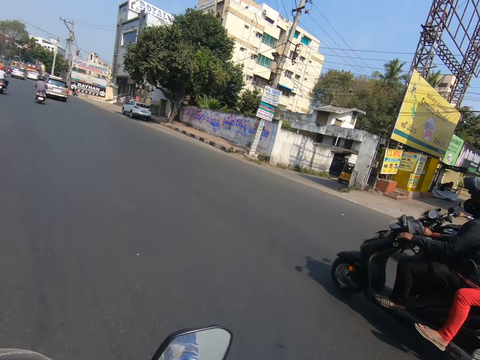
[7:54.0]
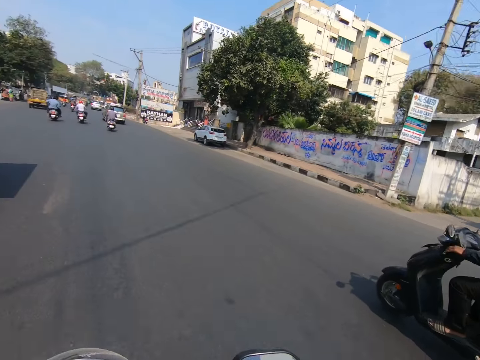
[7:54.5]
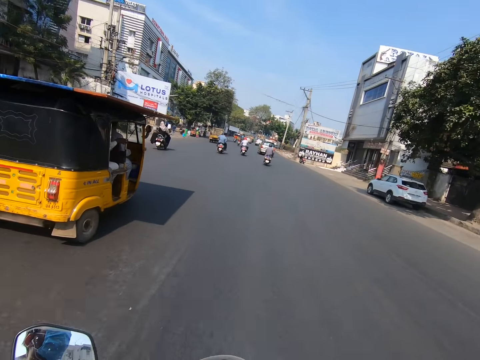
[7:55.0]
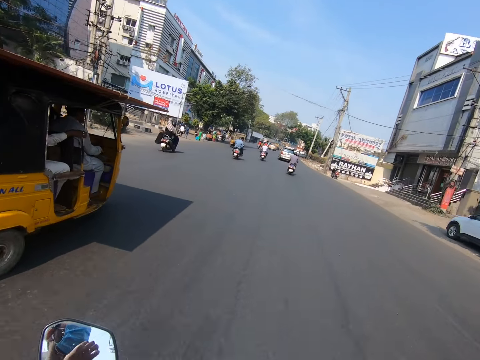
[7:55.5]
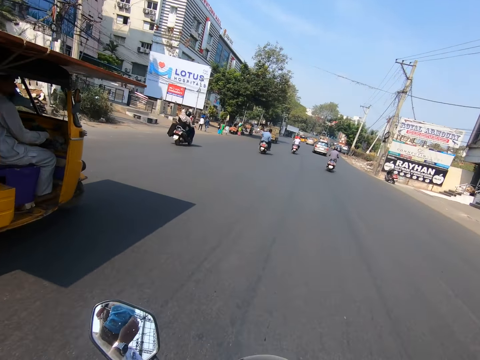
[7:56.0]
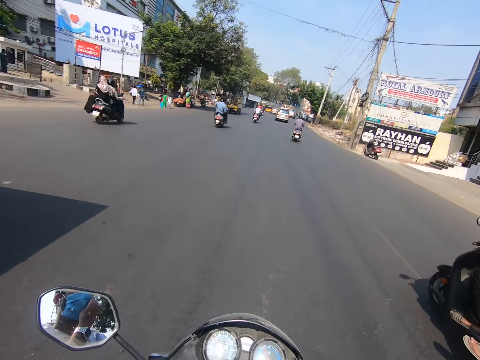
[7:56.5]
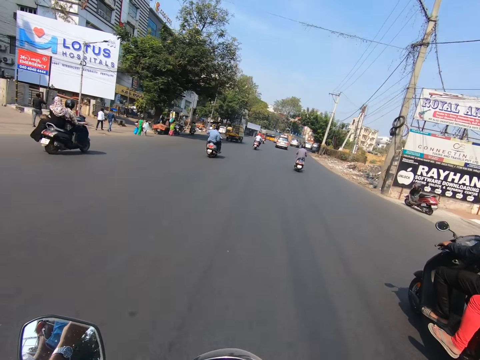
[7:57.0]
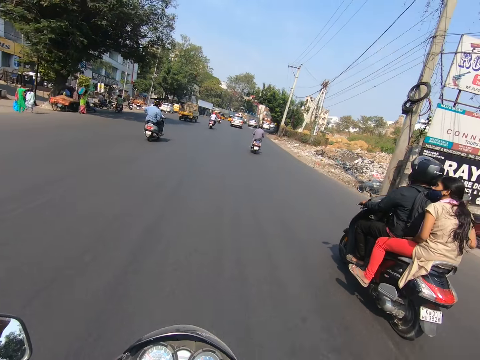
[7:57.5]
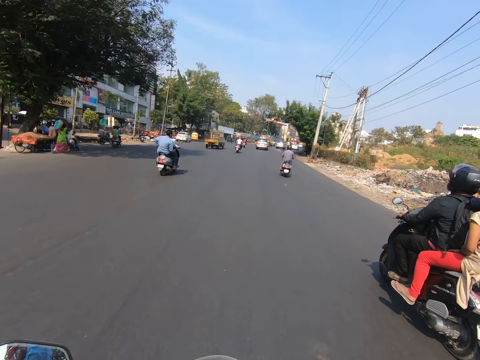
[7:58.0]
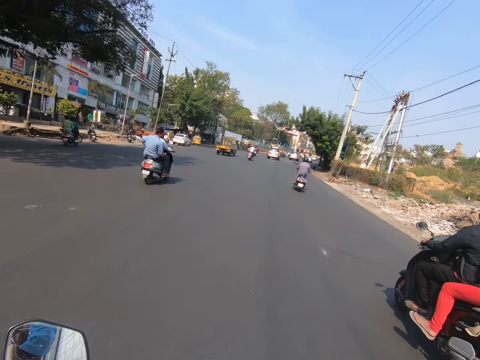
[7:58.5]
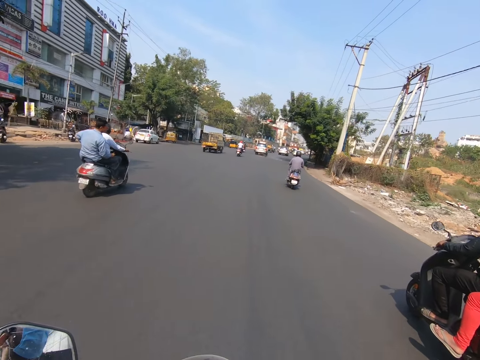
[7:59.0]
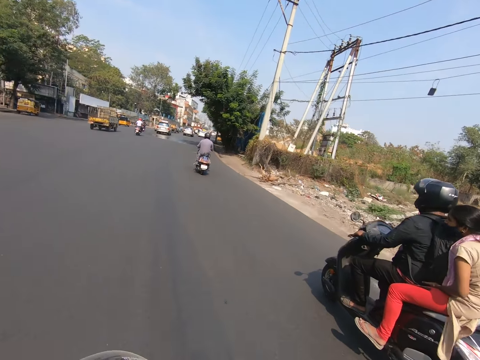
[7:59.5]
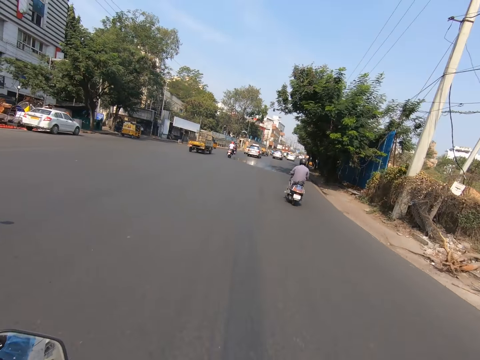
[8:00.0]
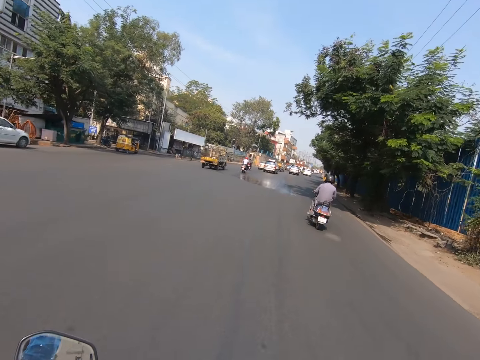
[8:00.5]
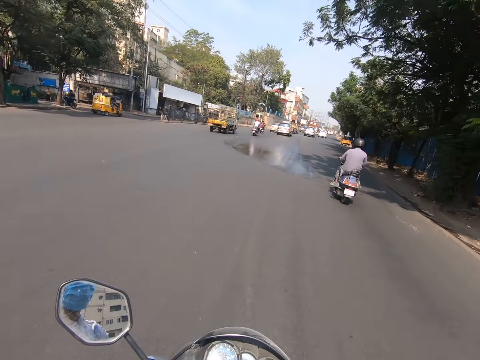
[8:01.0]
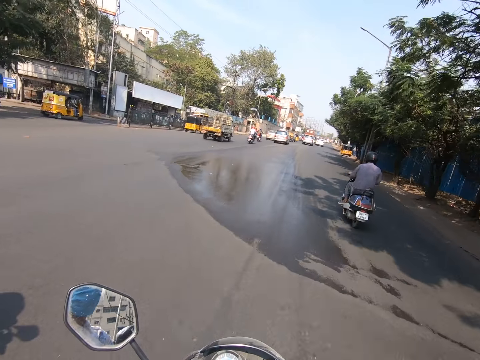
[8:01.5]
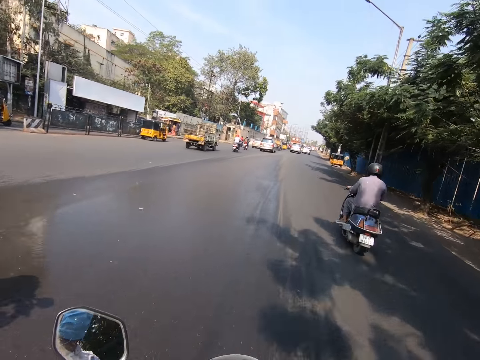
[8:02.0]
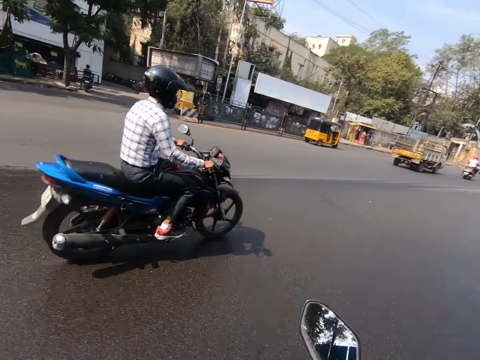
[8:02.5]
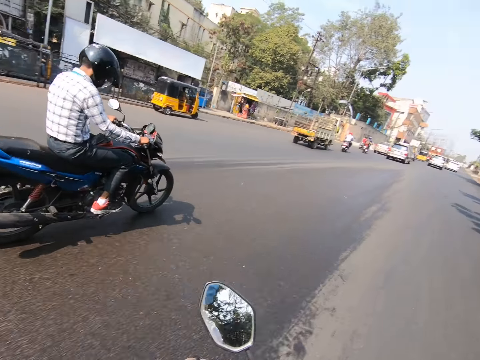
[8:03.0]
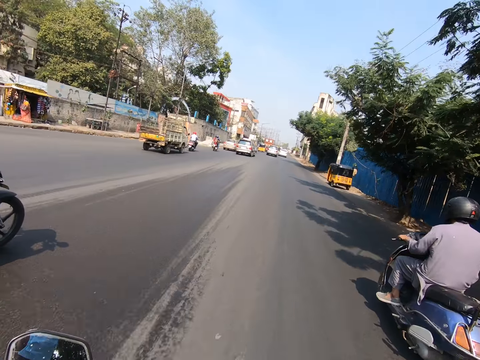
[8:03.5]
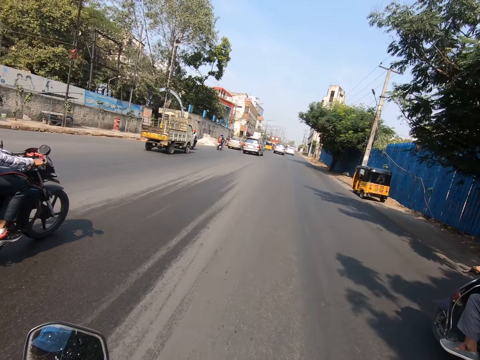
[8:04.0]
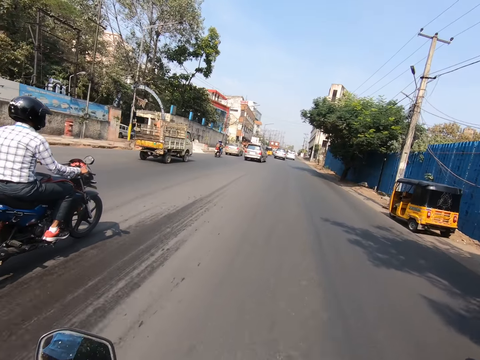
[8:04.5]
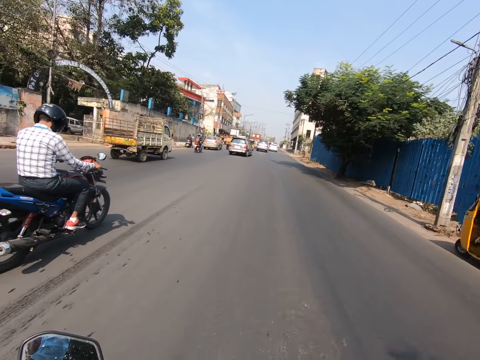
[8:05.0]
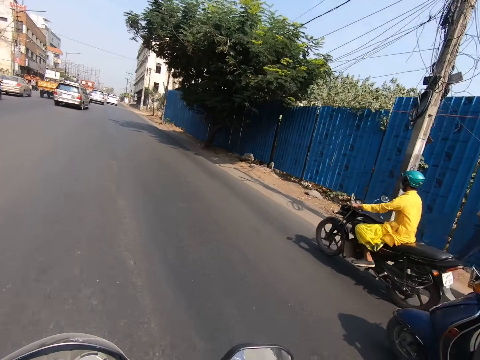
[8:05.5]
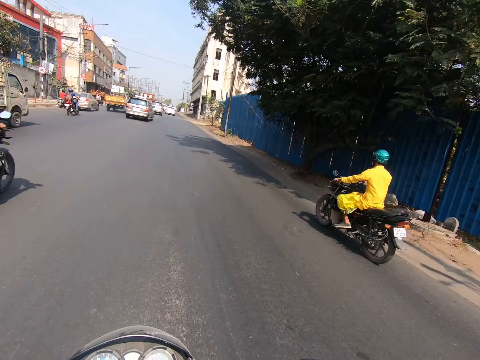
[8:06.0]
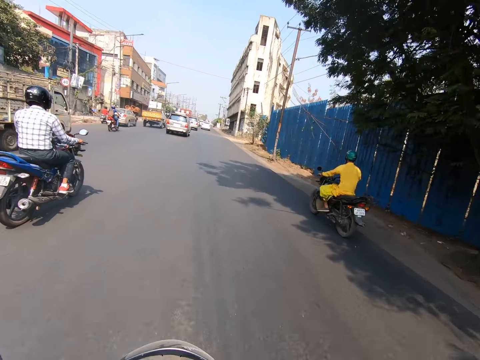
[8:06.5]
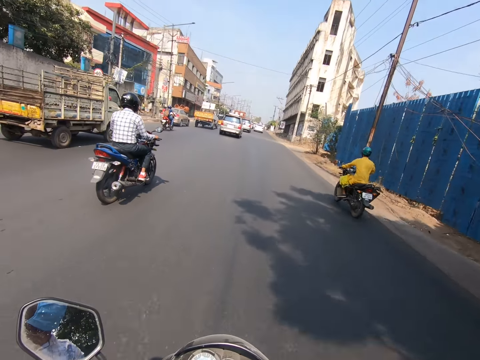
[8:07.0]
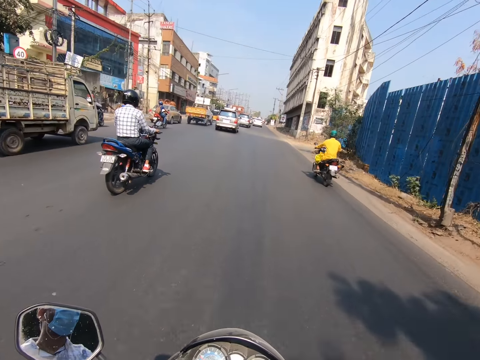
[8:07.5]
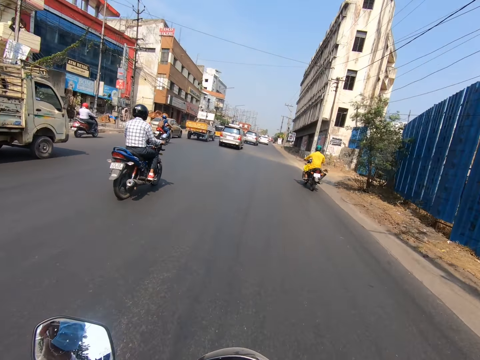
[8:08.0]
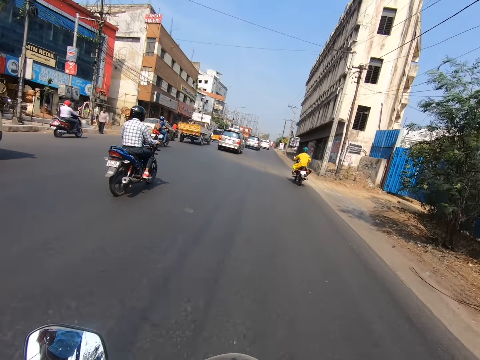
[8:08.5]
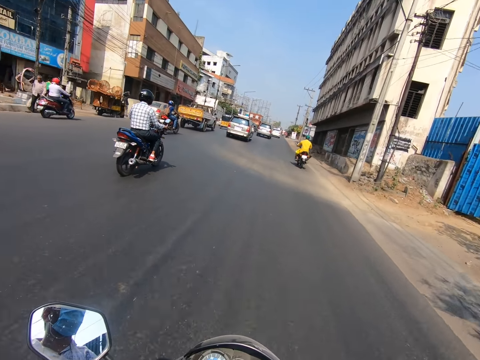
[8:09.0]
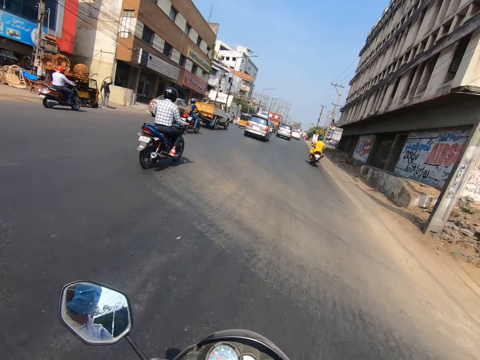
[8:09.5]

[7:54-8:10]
The camera wearer rides past a tricycle. They look around the road. They ride a motorcycle. They ride past a motorcycle. A motorcycle rides past the camera wearer.

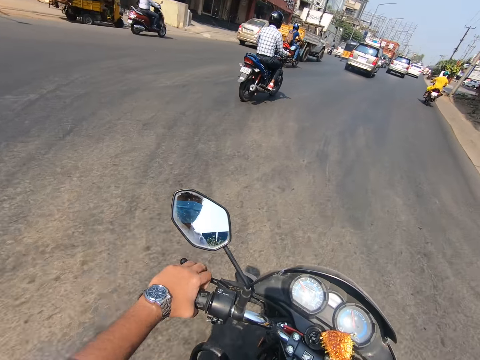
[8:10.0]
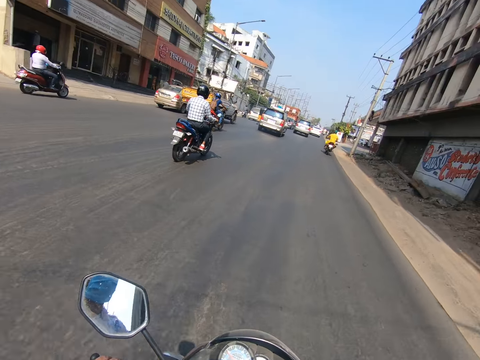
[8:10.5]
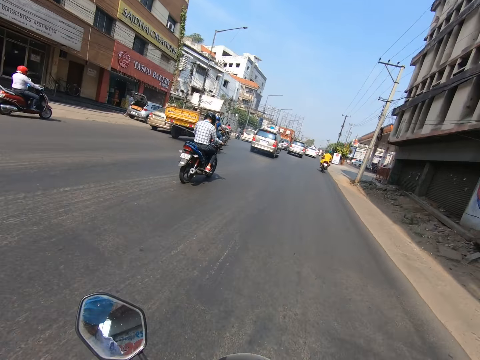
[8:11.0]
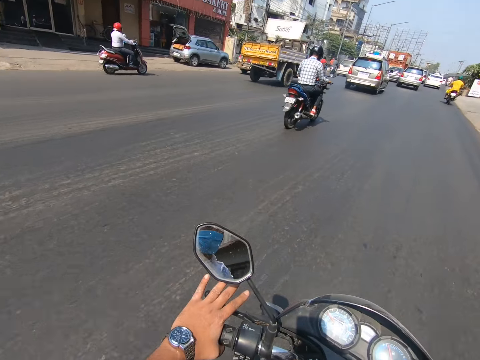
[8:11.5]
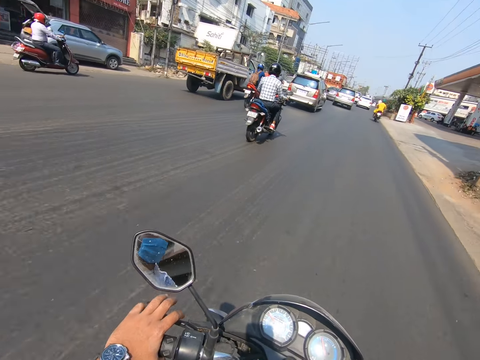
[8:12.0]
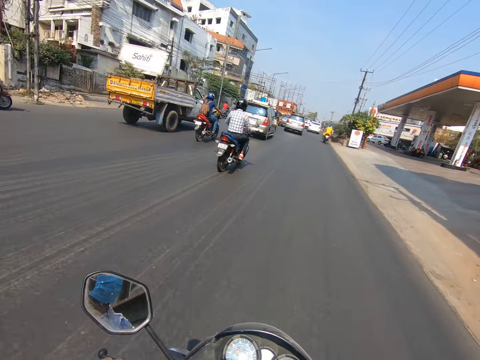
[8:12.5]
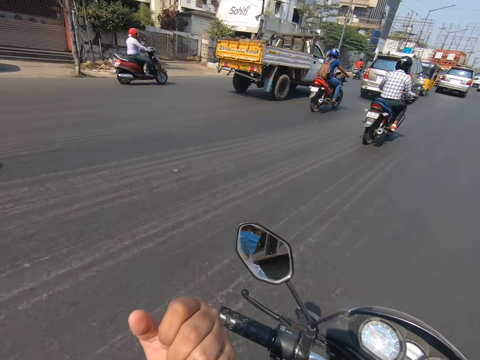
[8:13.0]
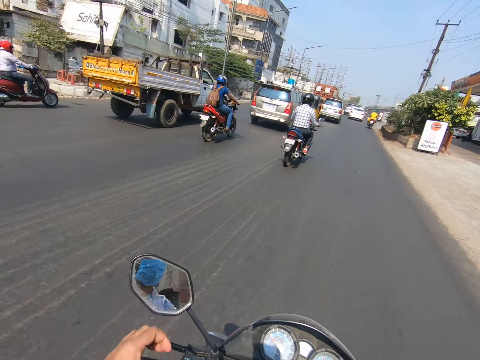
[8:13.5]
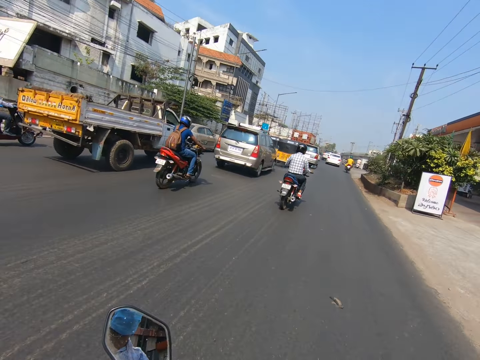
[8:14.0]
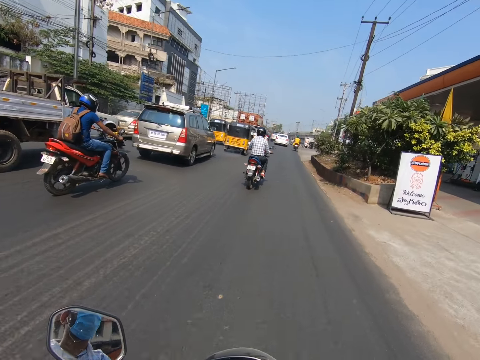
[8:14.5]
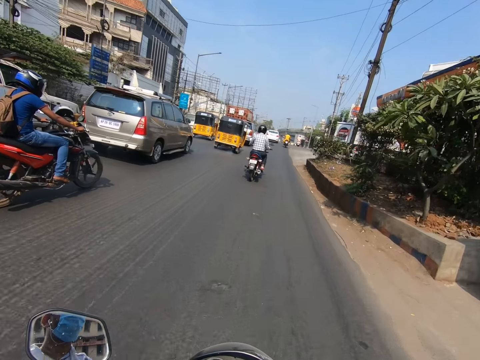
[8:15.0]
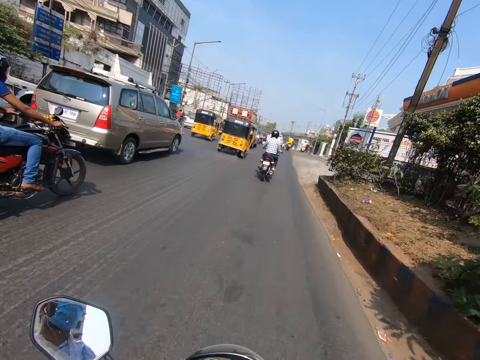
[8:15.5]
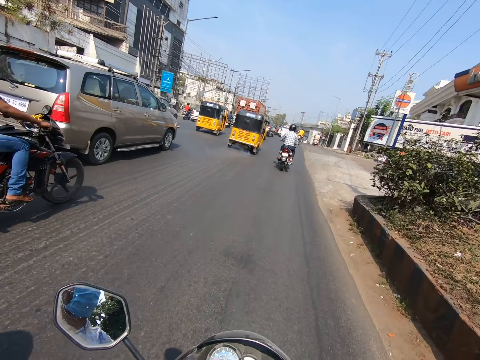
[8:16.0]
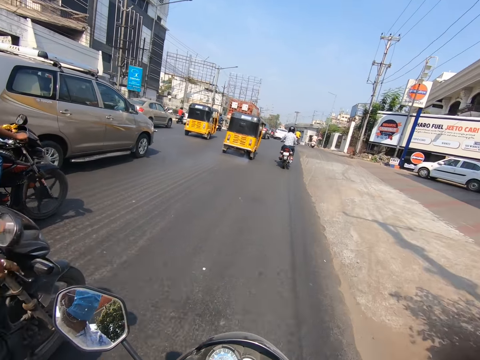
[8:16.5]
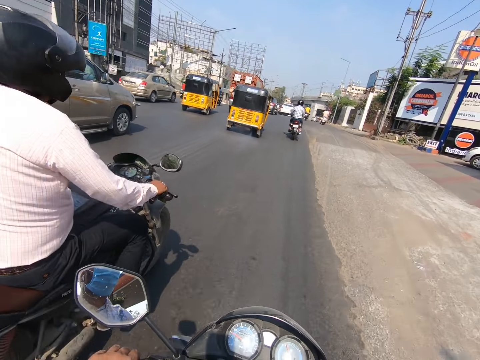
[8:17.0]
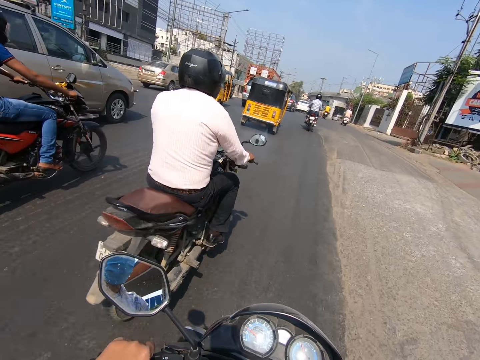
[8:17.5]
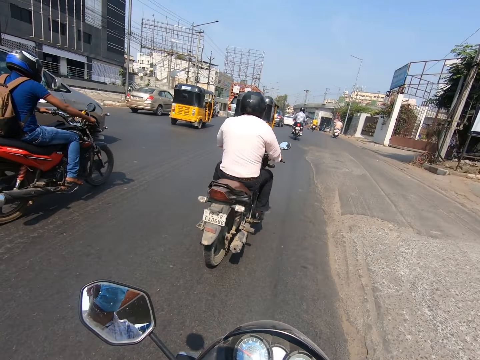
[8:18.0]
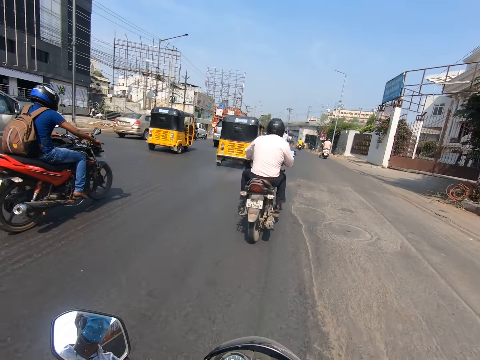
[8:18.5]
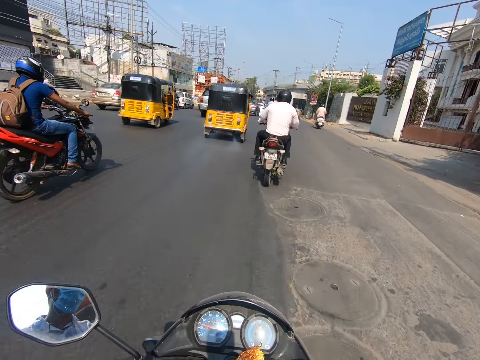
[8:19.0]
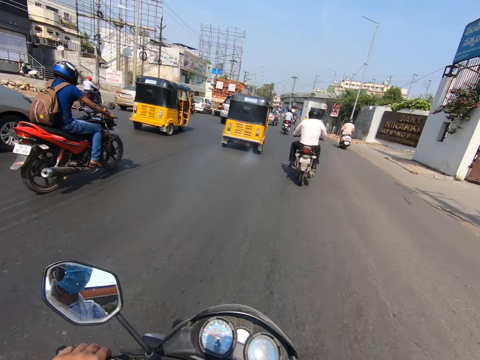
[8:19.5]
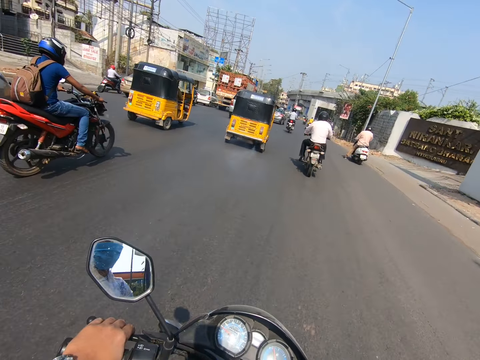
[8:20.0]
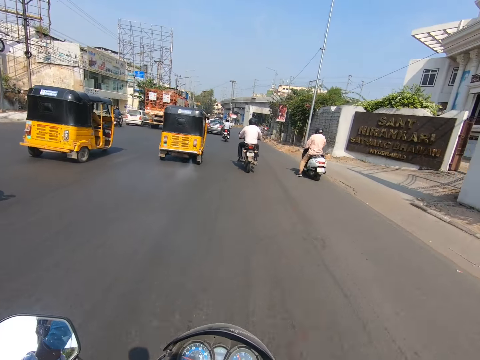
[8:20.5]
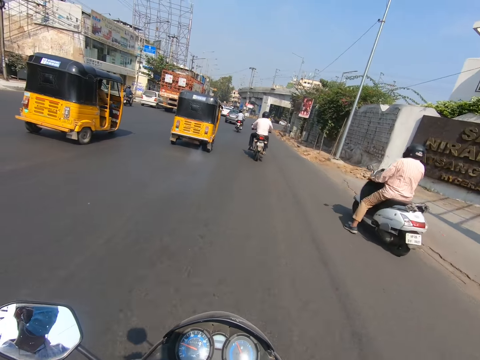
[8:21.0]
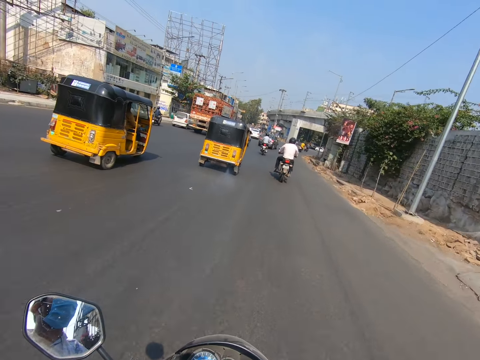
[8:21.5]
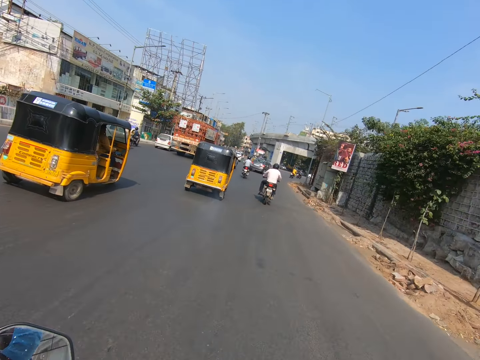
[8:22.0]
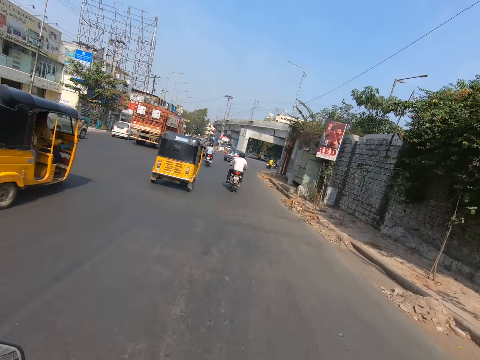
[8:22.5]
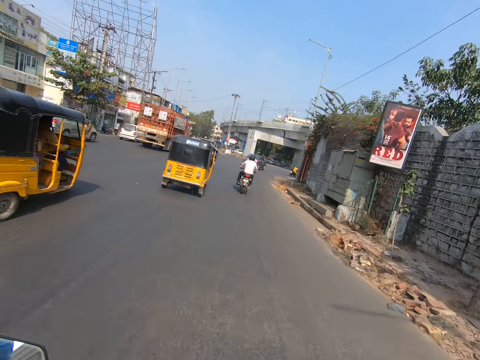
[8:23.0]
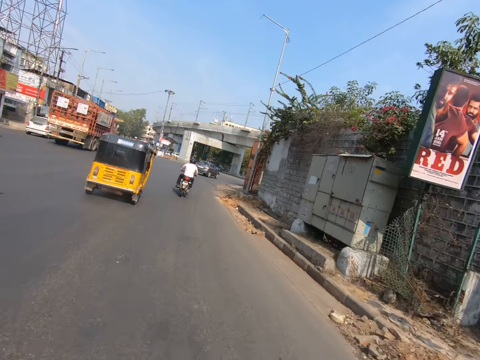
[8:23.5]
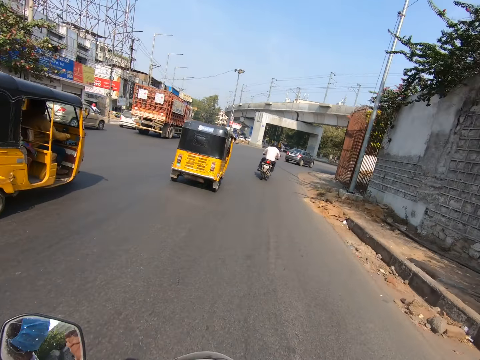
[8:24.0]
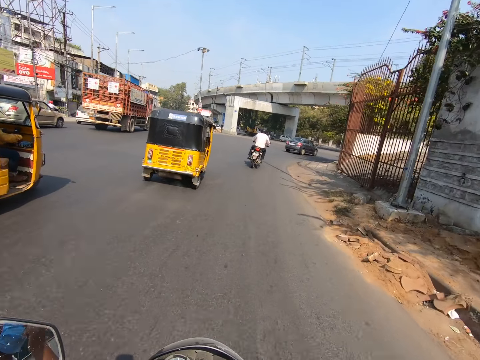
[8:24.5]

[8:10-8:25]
A motorcycle rides past the camera wearer.
